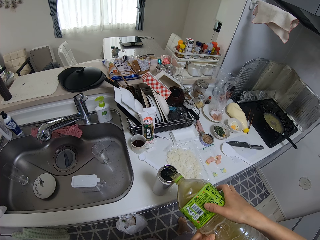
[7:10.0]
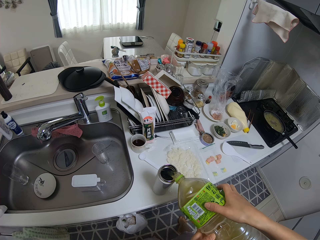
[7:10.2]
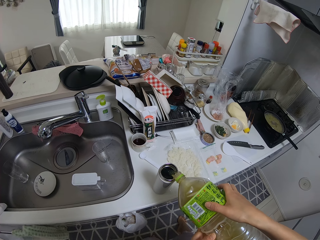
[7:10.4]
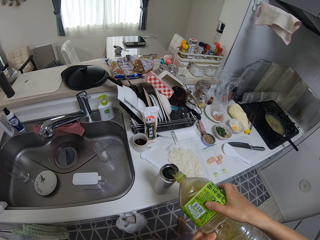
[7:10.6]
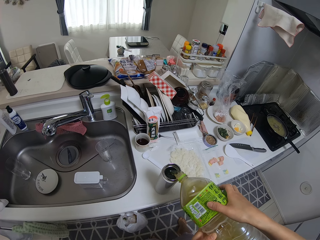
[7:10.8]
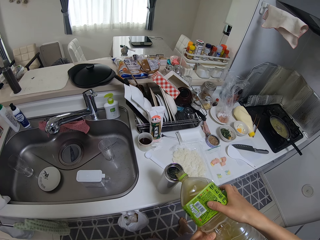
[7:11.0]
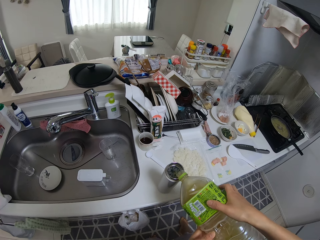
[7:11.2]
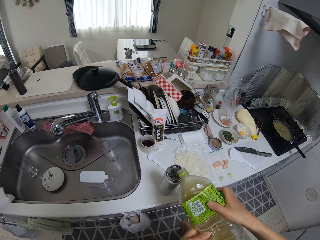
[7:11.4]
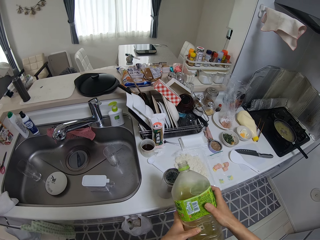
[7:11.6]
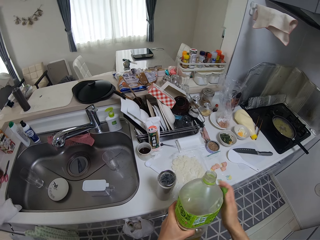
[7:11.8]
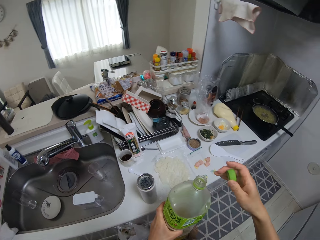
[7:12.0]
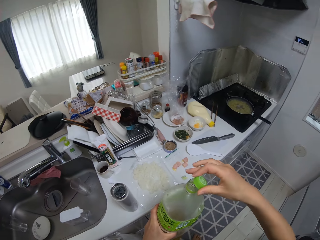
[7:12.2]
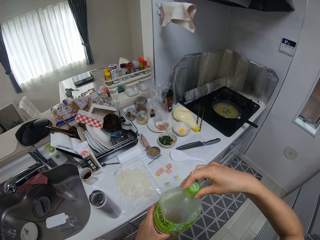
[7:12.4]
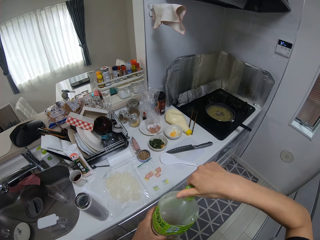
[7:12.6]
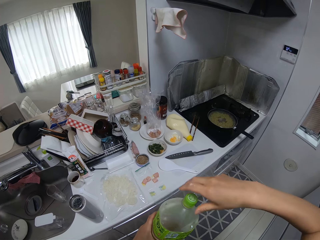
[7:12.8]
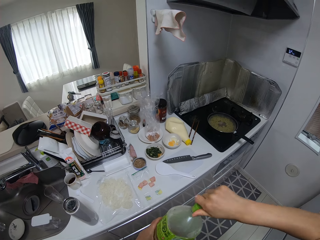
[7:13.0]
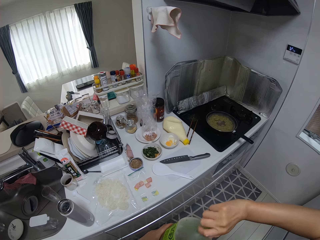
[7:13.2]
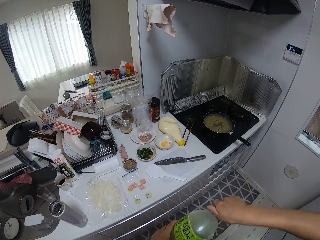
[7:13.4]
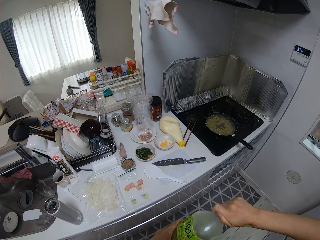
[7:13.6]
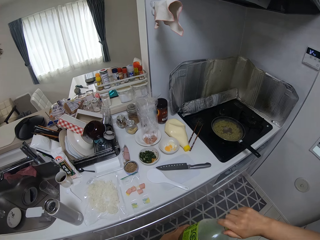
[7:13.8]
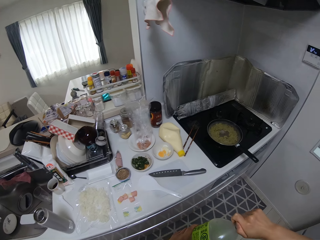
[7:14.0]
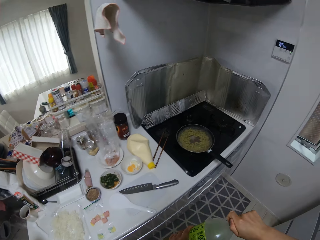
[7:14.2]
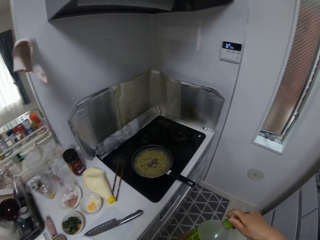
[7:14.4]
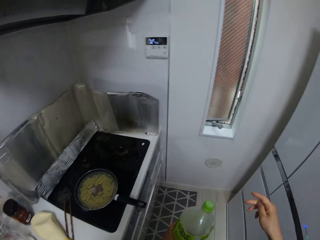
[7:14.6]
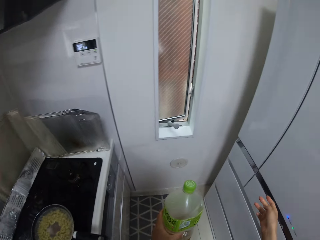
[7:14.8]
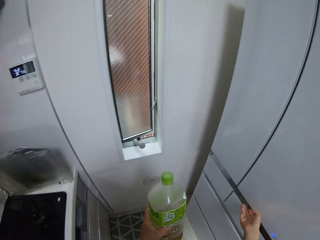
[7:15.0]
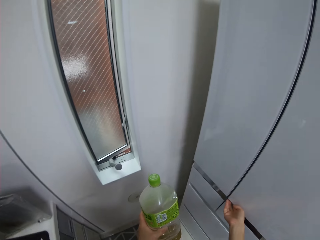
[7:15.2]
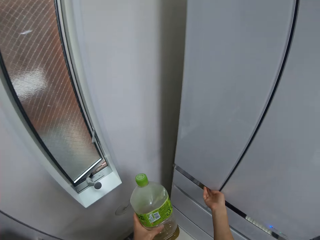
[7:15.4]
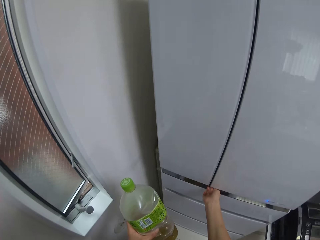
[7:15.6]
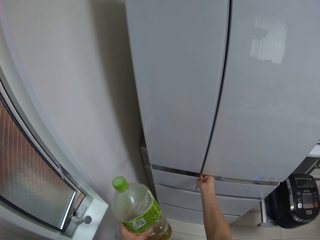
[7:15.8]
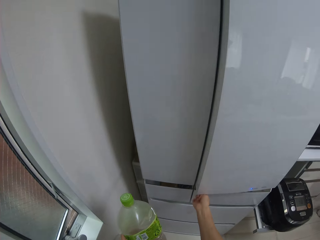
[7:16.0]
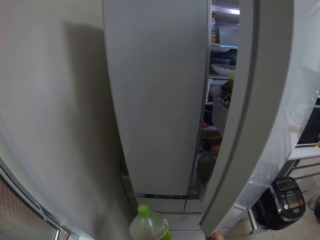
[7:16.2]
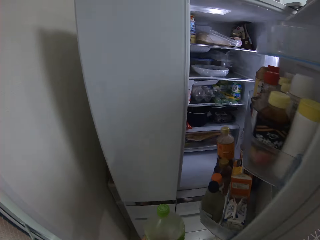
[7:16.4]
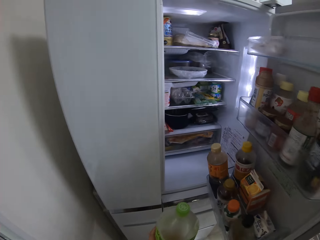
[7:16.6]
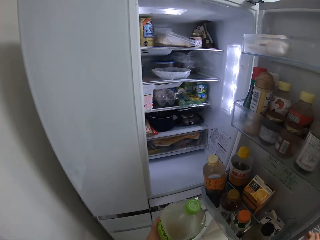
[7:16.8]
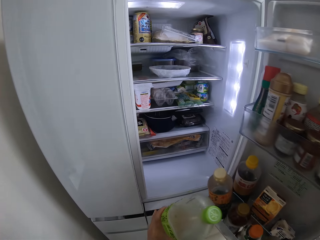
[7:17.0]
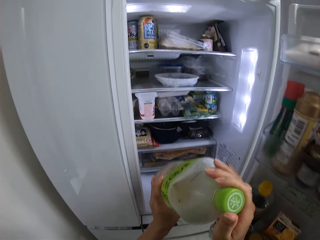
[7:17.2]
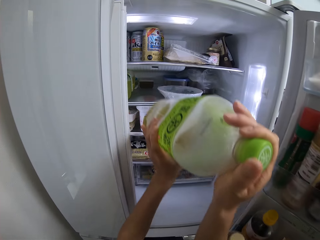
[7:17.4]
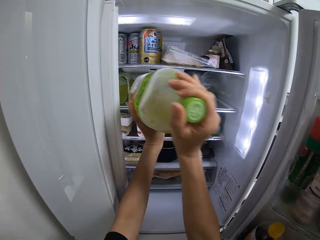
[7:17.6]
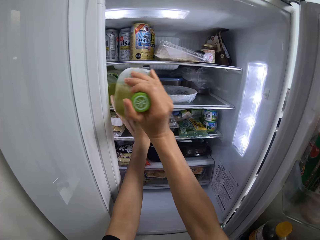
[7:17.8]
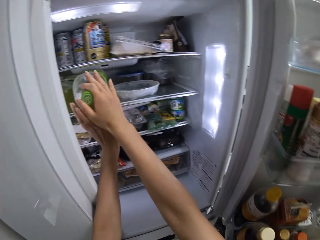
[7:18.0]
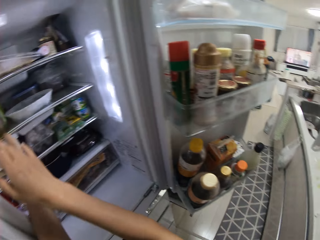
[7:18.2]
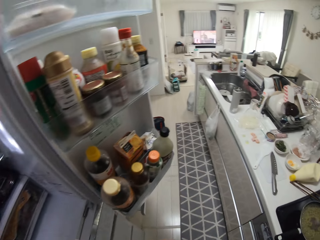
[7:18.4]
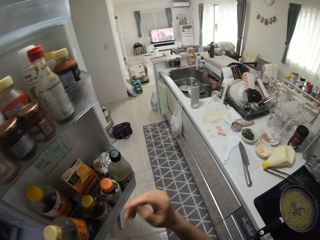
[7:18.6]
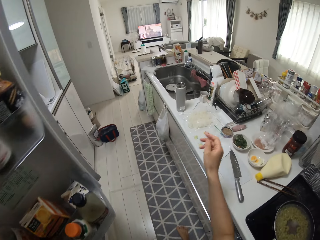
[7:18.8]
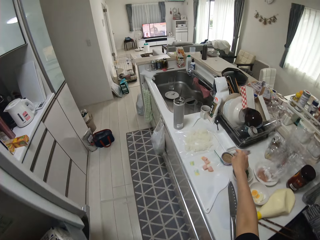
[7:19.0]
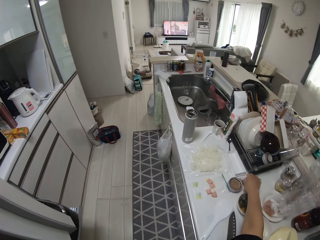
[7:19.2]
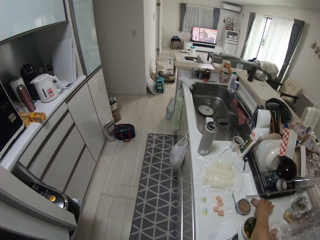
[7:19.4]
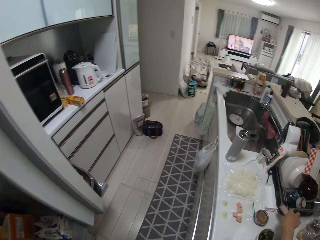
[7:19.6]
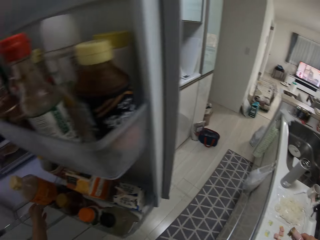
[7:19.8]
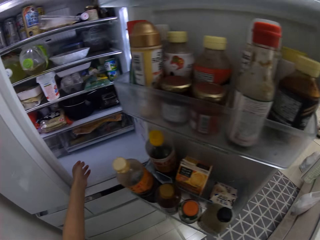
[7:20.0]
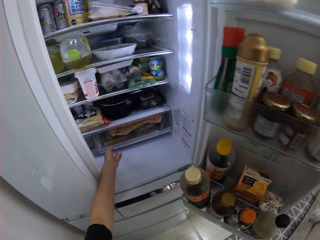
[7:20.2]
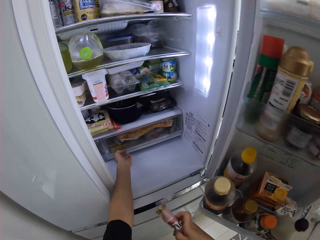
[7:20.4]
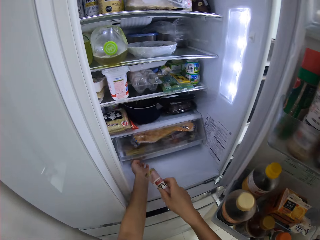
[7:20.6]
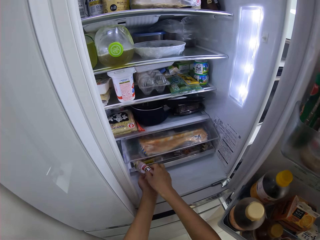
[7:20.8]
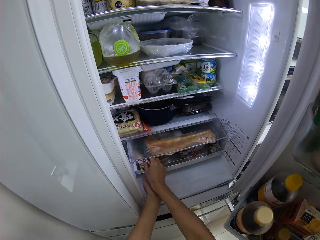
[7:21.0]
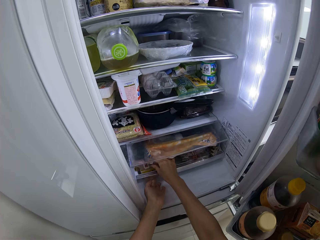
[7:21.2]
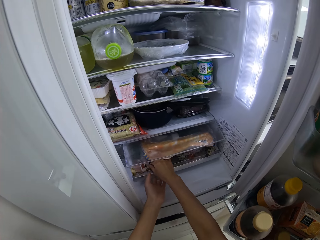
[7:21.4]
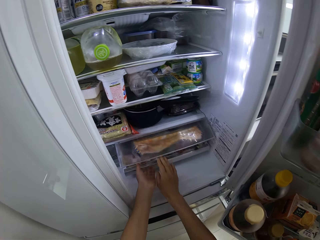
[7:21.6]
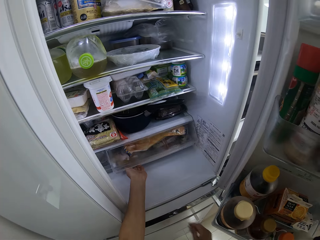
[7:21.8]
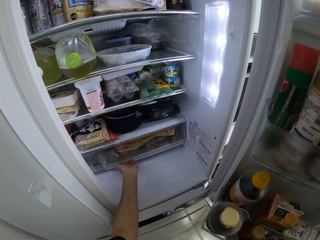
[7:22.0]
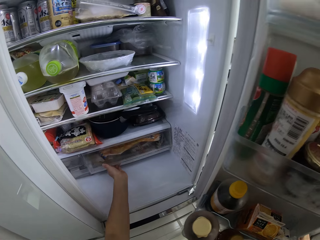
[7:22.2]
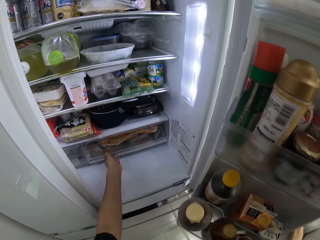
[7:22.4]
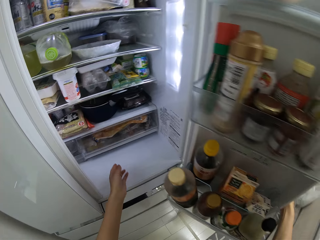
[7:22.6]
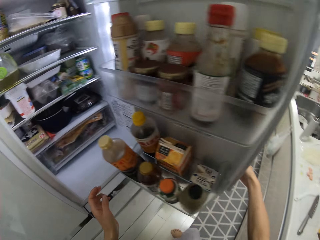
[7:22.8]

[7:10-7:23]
The camera wearer covers the bottle with her right hand. She walks to the fridge. She opens her bottle with her right hand. She opens the fridge. She drops the bottle into the fridge with her hands. She picks up a small bottle on the kitchen surface with her right hand. She puts the small bottle into the fridge.

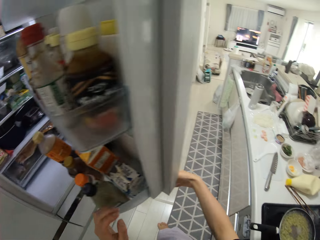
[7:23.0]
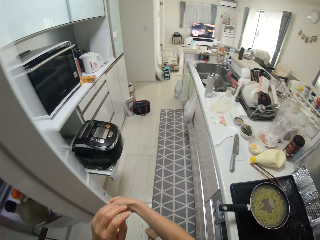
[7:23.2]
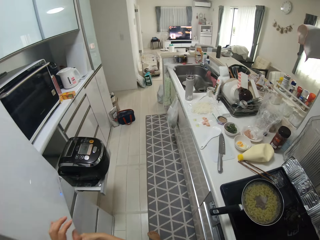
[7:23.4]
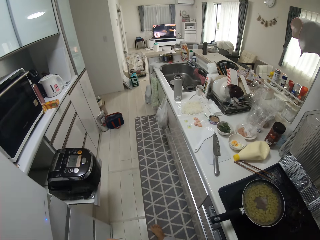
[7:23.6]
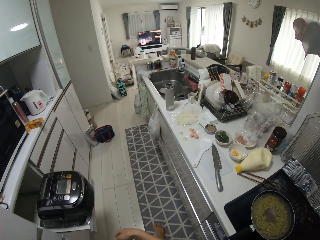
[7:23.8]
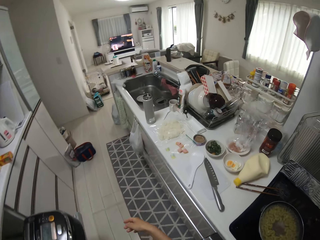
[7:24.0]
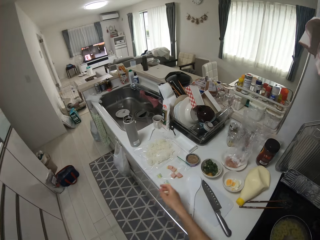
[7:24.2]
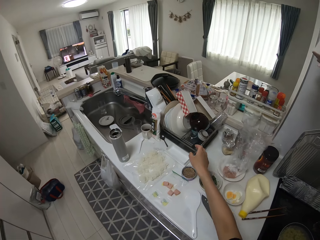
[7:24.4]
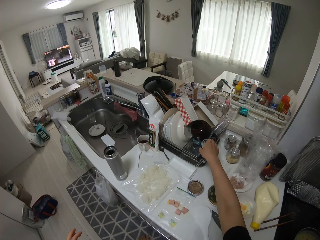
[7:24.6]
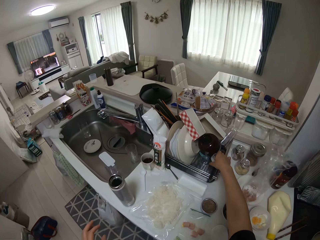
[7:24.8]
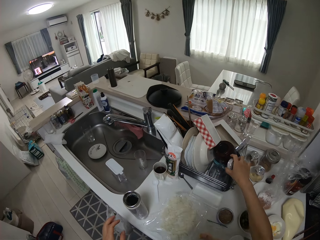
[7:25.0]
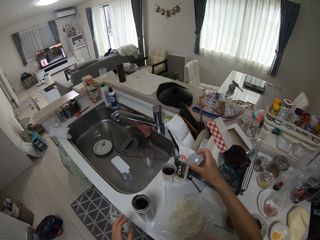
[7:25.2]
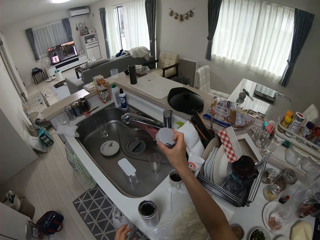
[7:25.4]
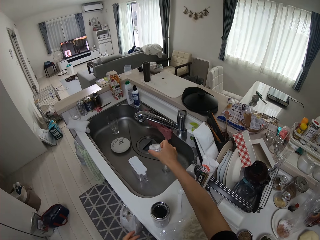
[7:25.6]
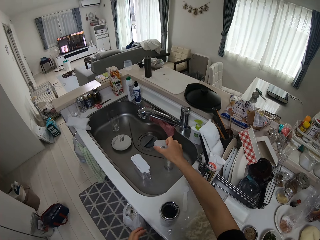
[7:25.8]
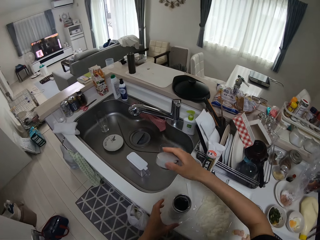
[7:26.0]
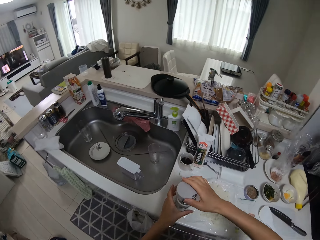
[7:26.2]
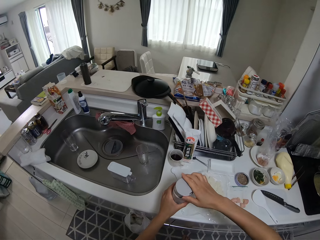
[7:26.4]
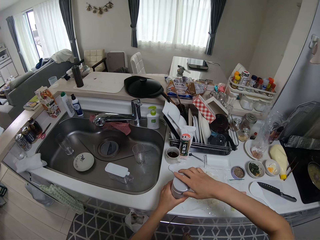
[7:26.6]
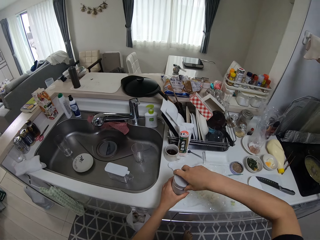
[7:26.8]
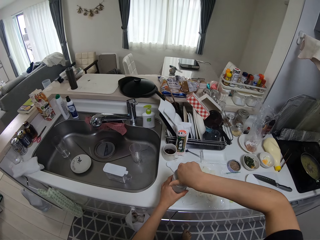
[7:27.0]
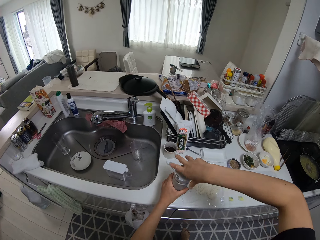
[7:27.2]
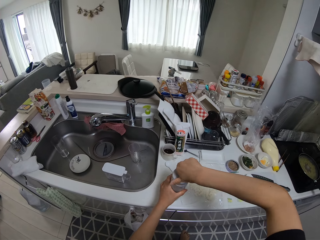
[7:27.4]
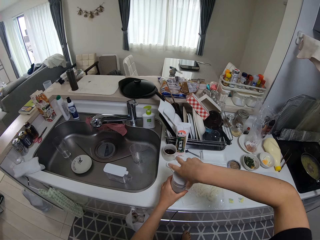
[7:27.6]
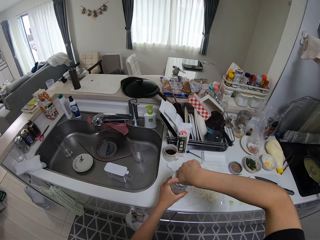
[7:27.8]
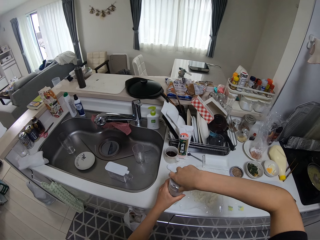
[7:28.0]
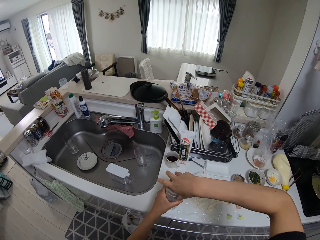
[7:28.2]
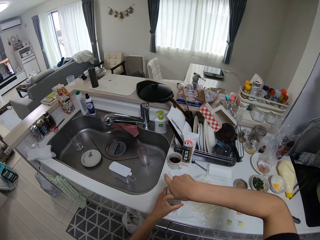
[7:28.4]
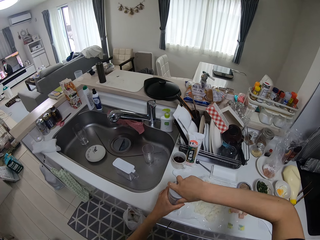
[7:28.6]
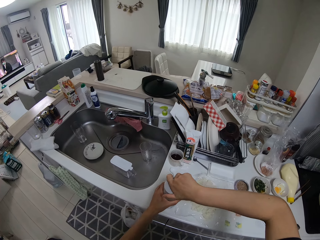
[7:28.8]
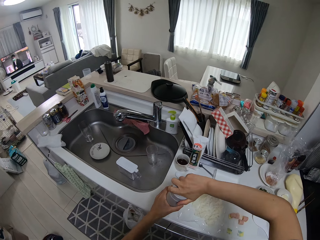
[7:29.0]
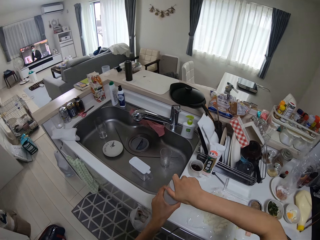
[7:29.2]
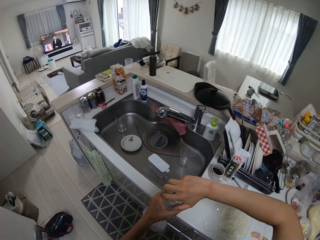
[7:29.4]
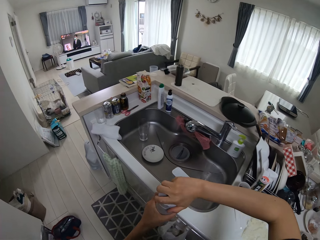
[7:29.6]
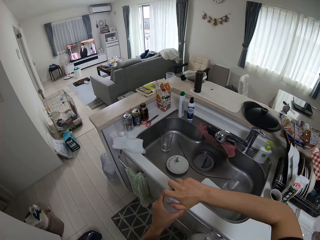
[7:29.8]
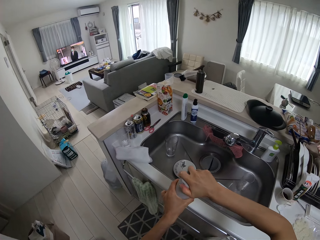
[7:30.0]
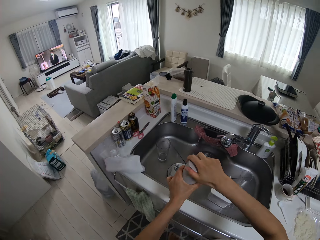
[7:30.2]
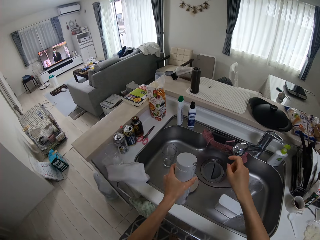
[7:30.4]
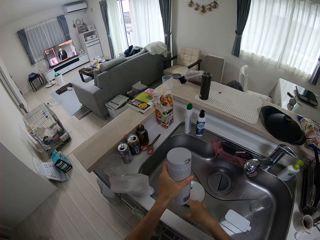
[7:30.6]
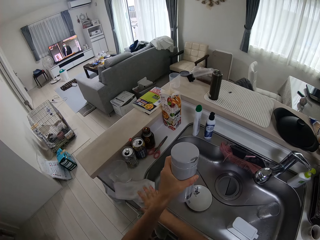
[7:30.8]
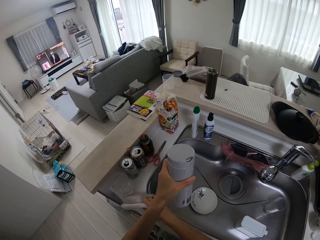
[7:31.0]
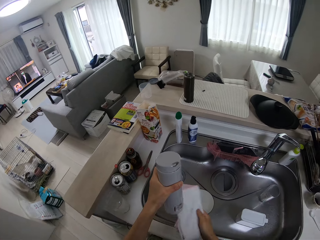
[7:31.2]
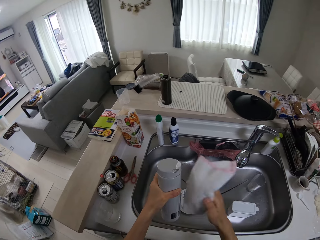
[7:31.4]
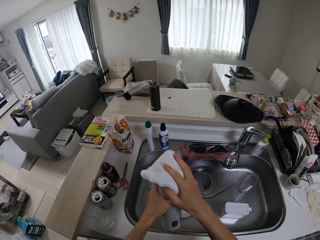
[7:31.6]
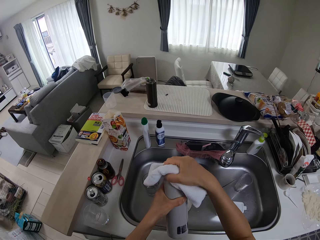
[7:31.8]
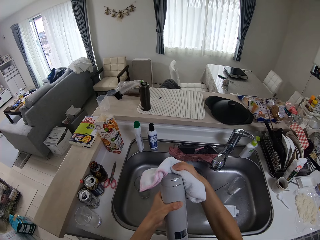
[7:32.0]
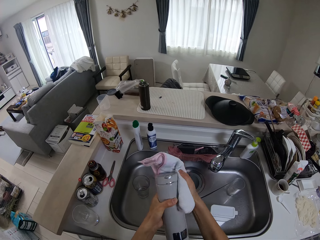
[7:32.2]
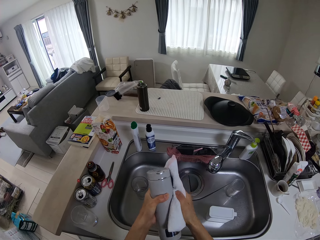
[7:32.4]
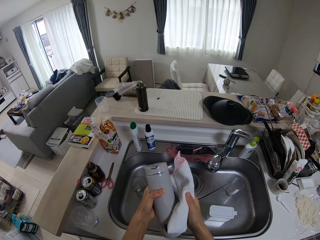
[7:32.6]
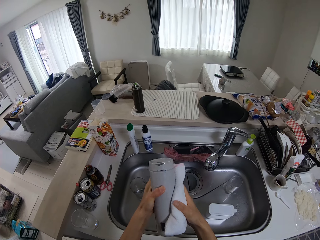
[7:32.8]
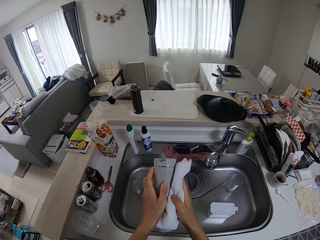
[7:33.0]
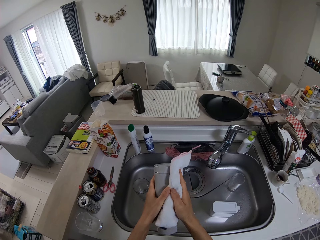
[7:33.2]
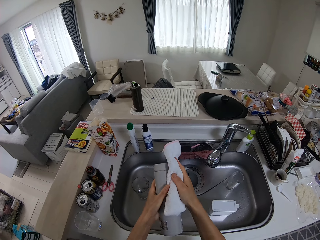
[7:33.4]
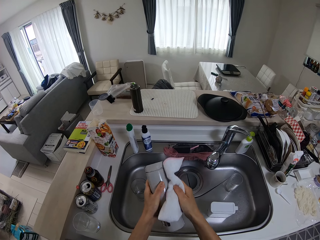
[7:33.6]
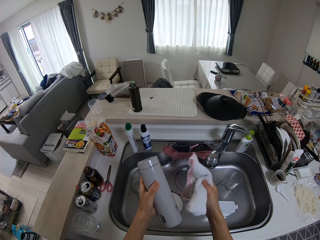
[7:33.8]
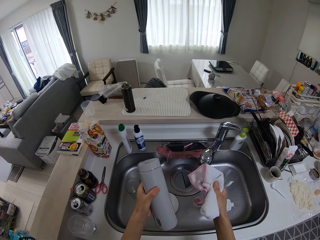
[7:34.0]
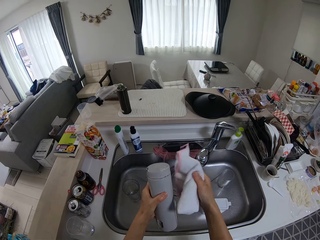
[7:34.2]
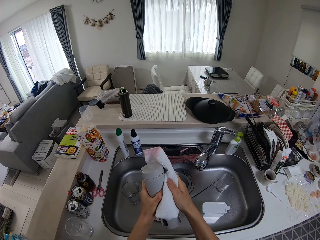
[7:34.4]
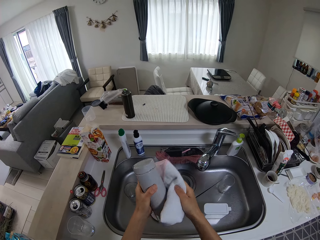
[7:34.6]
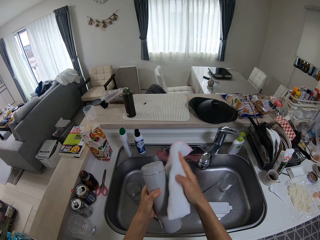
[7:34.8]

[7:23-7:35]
The camera wearer closes the fridge. She picks up the flask lid from the rack. She shakes water off the flask lid in the wash sink. She closes the flask with its lid with her right hand. She holds the flask in her left hand. She picks up the towel from the counter. She cleans the flask with the towel in her right hand.
